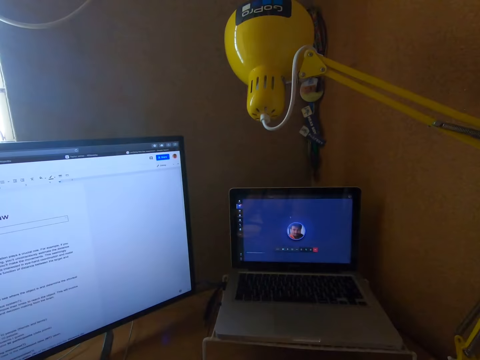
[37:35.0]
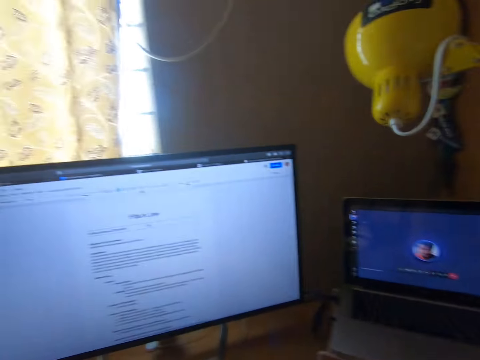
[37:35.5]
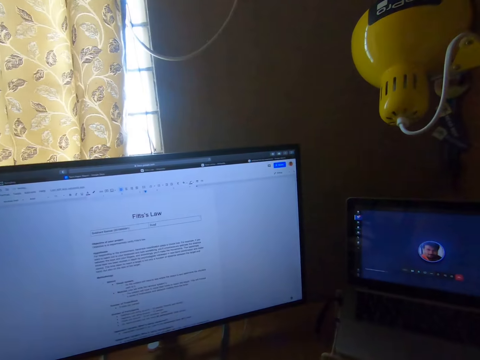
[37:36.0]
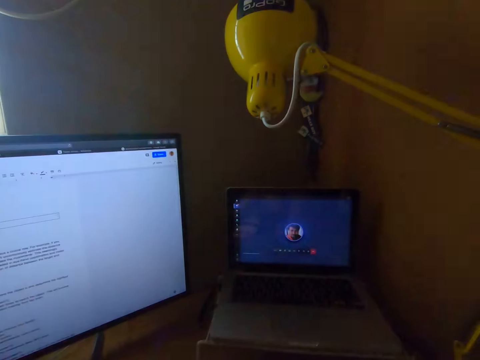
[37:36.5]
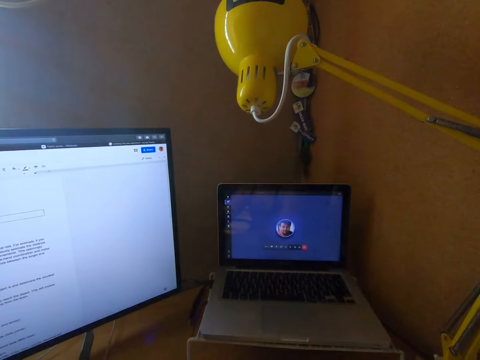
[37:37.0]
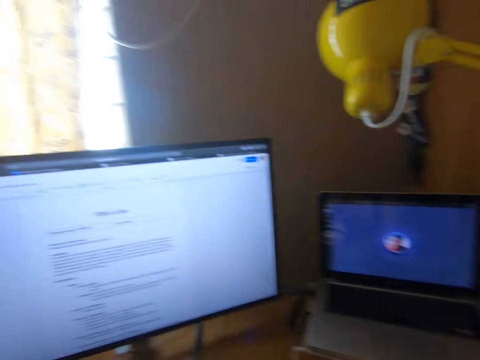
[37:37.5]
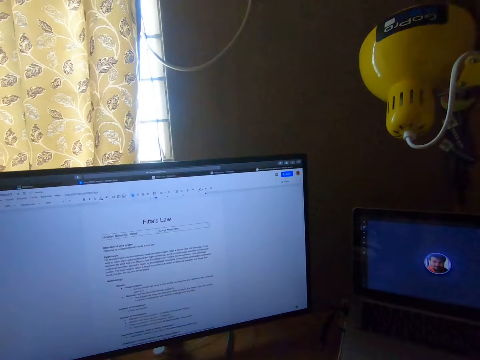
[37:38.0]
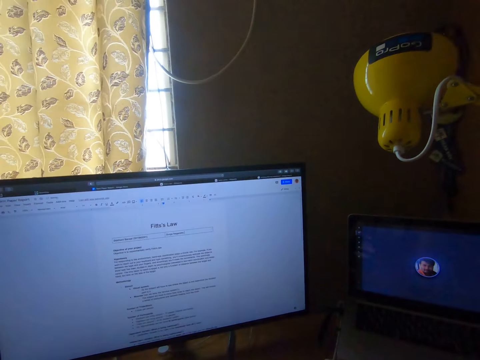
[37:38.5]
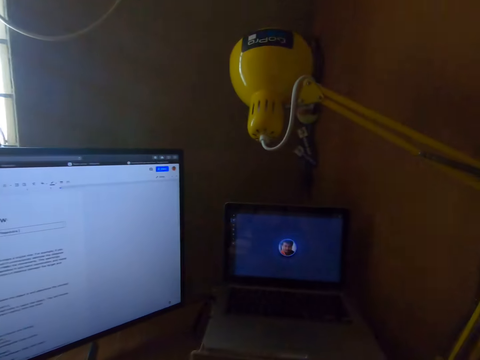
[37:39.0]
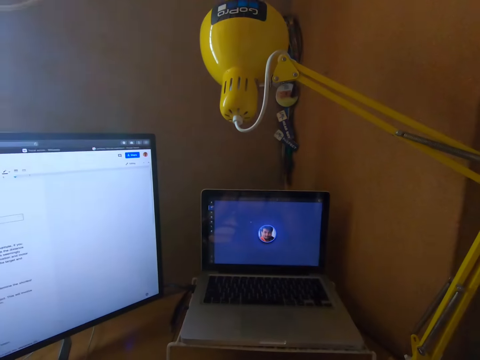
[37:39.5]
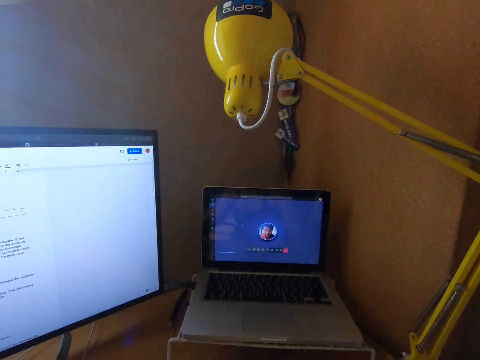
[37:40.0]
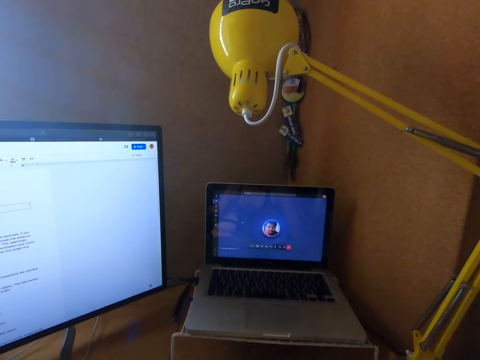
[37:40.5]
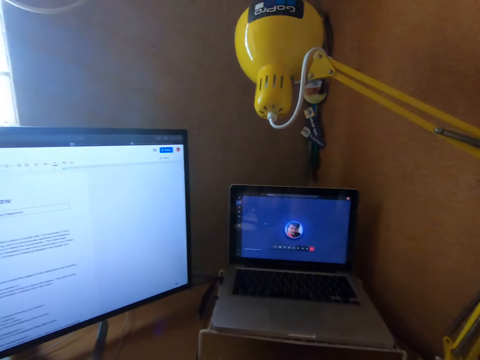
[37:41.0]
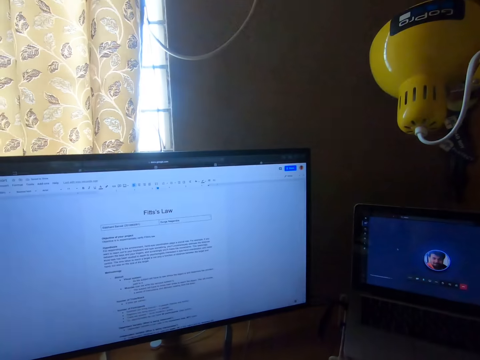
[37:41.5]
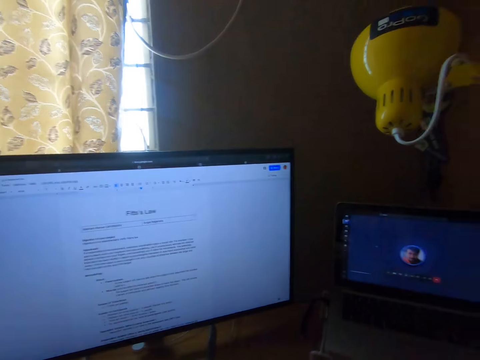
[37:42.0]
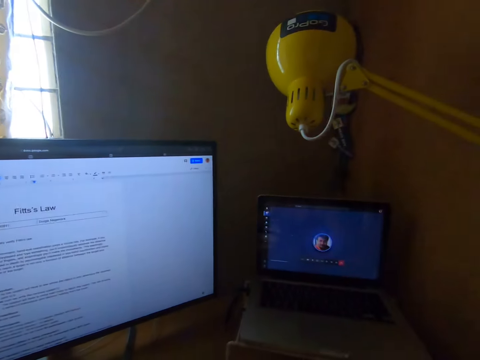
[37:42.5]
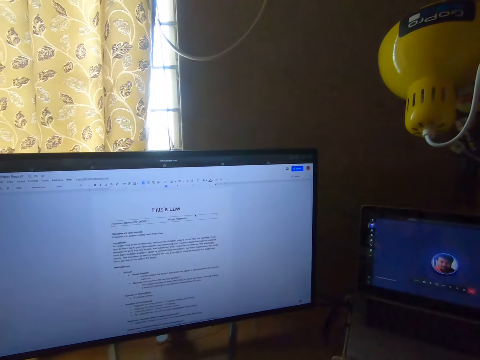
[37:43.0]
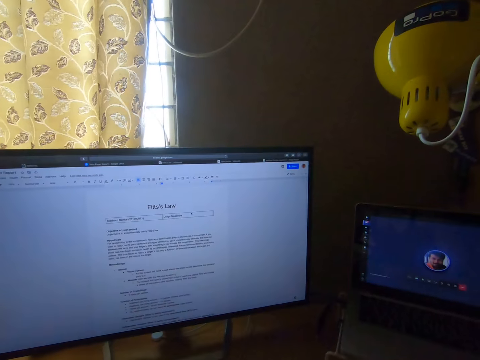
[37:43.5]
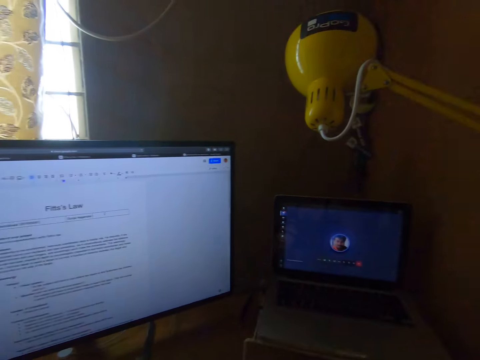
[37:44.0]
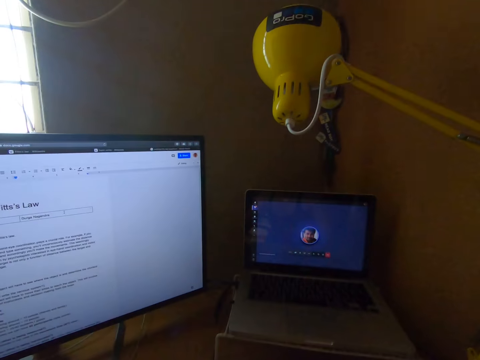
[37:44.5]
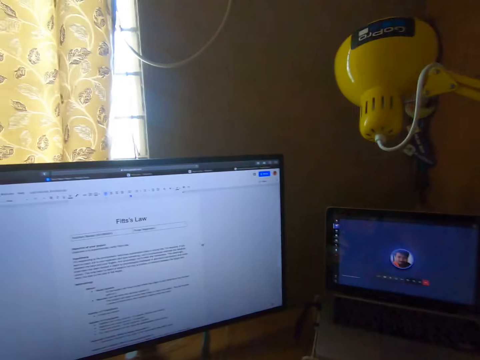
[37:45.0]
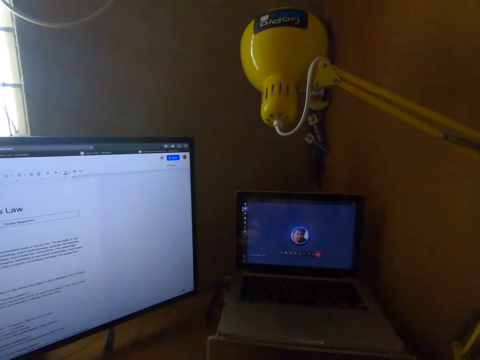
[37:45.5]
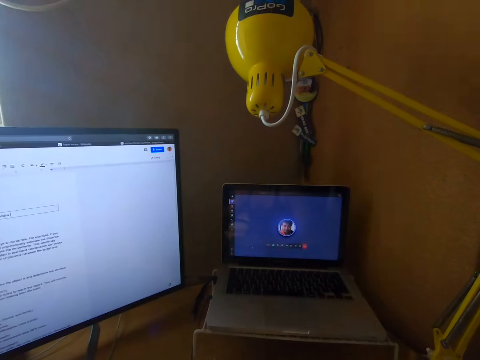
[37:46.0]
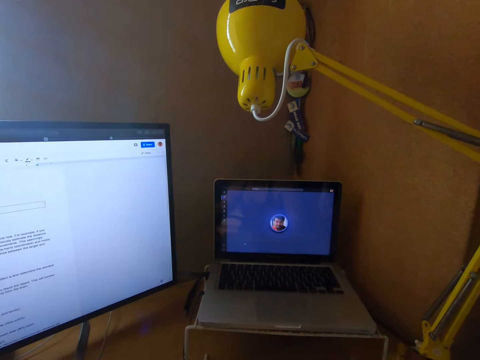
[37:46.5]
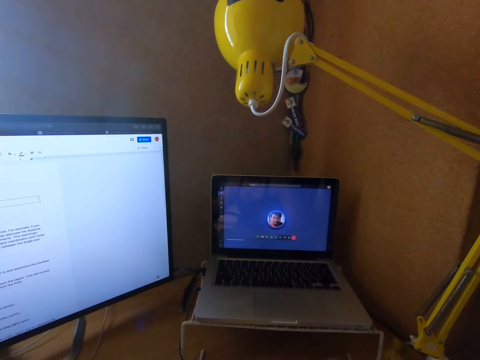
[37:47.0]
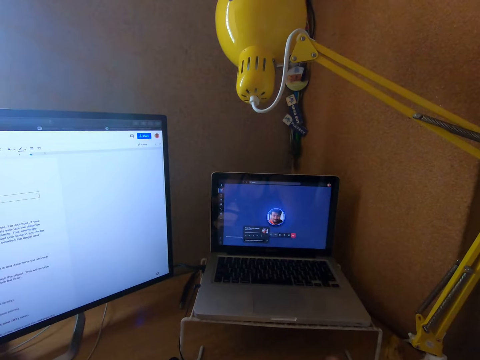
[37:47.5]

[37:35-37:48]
The camera wearer operates the laptop. They stare around.

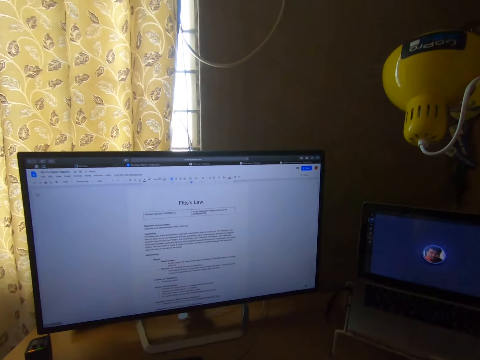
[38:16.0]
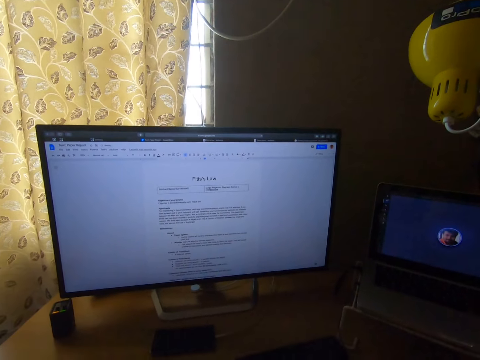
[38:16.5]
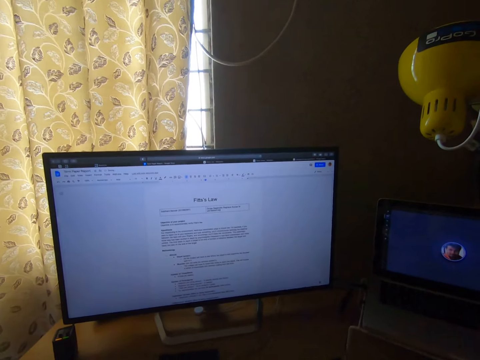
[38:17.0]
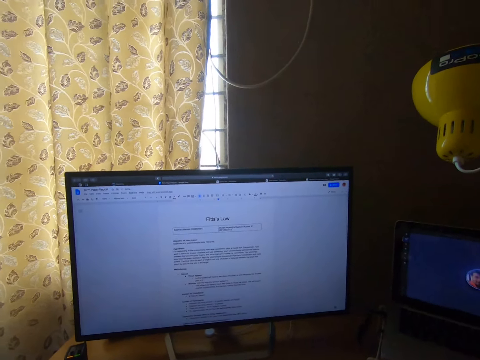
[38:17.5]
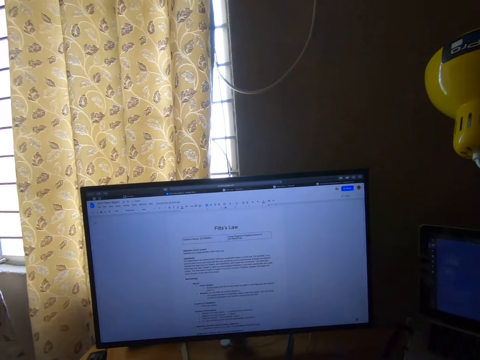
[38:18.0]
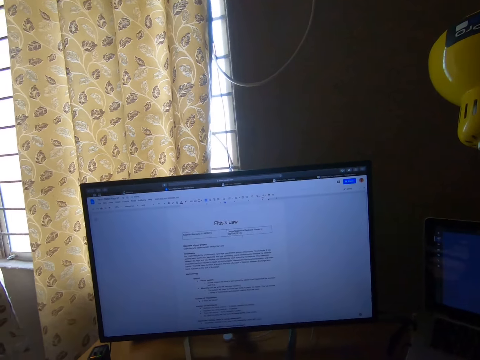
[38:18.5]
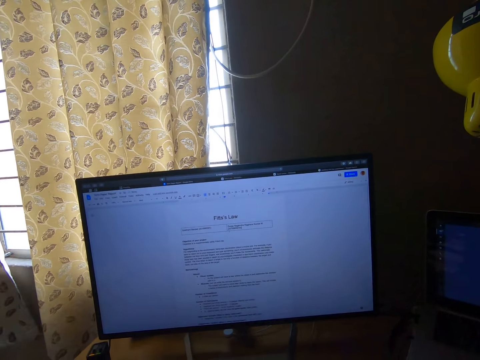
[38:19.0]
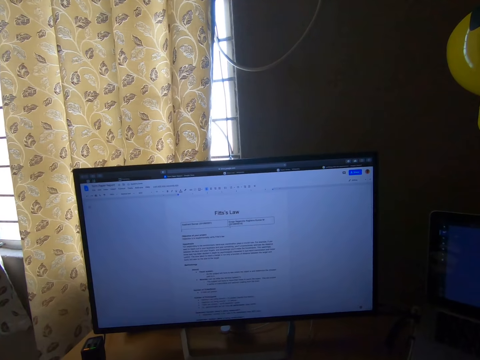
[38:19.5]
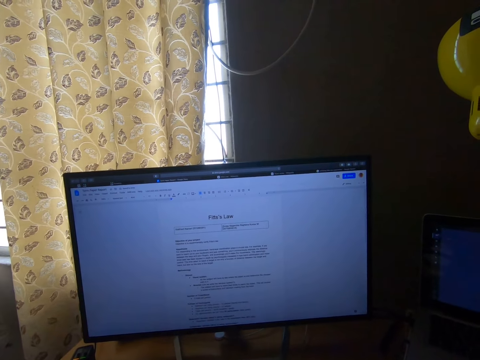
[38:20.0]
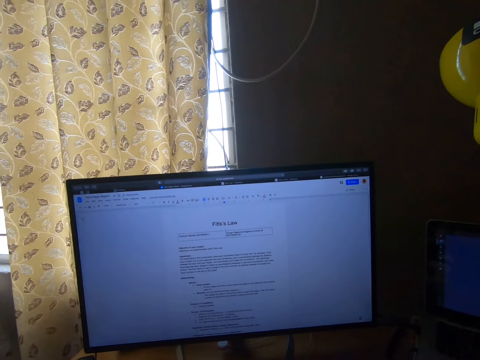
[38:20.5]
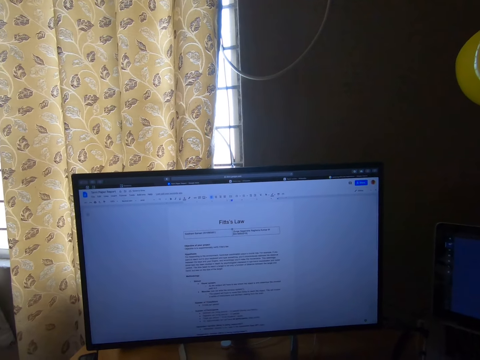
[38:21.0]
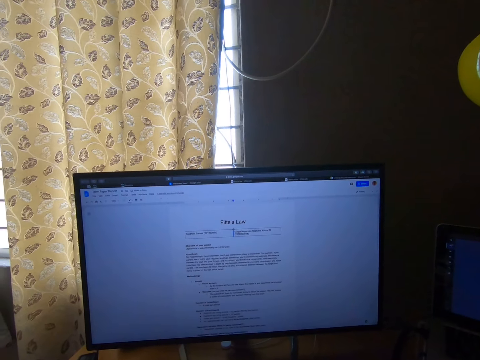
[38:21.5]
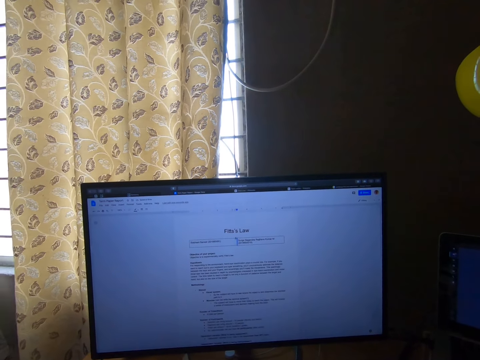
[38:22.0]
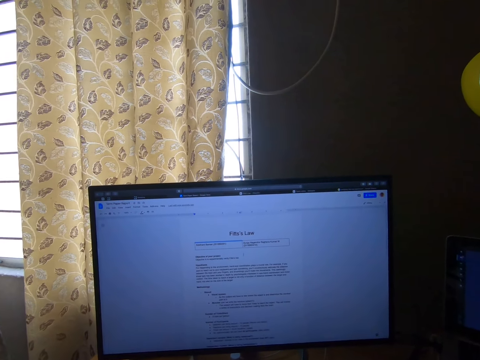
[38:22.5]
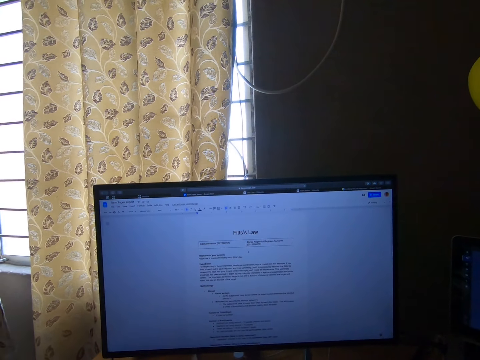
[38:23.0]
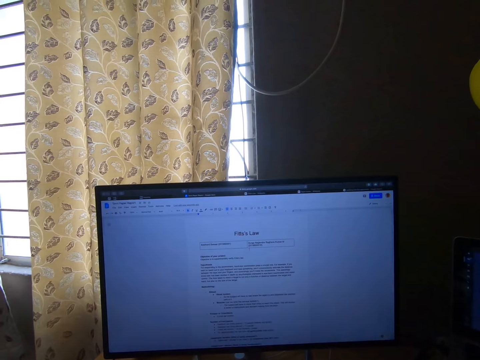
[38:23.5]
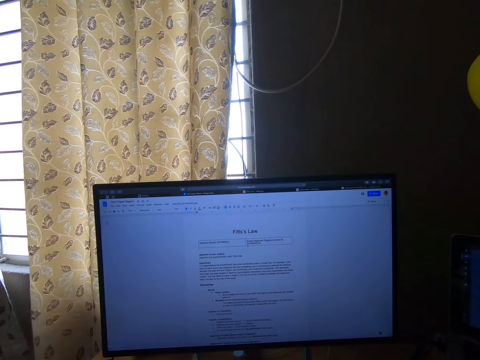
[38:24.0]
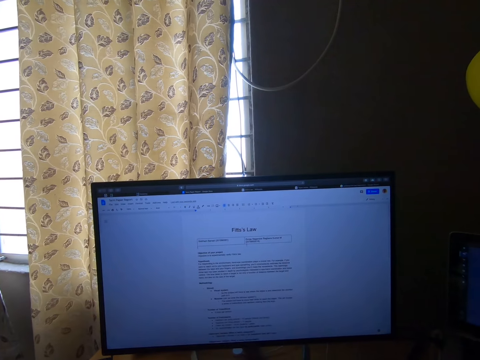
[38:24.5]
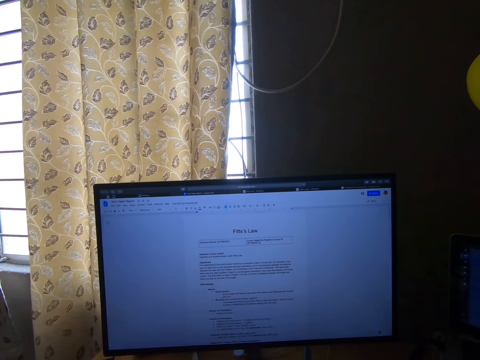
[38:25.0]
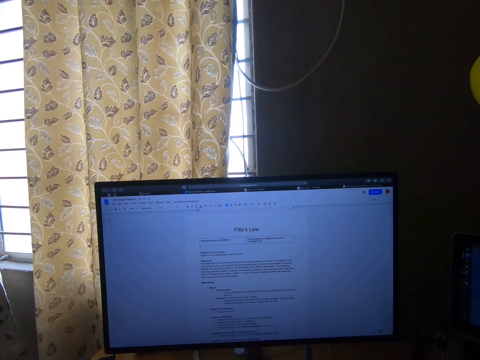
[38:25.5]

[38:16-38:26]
The camera wearer continues to work on the word application of the desktop computer.

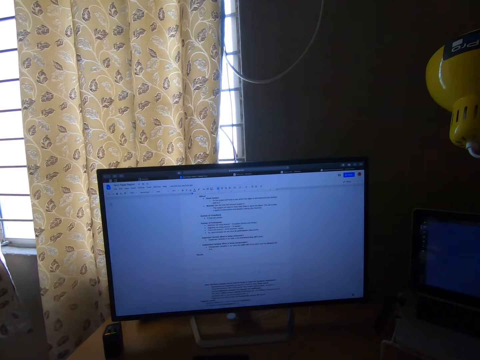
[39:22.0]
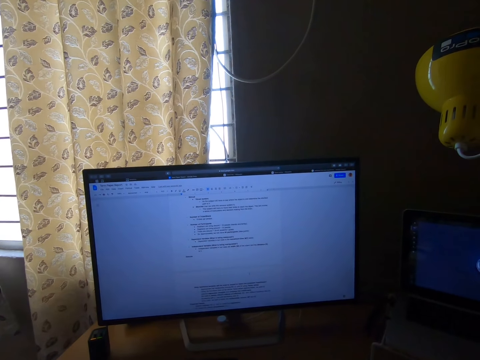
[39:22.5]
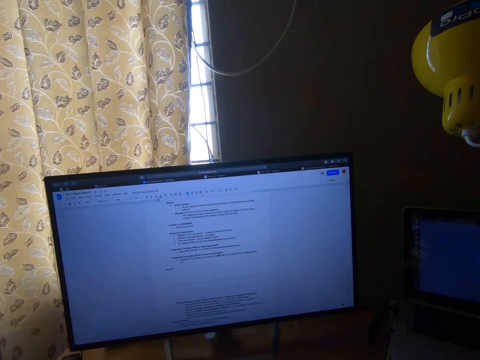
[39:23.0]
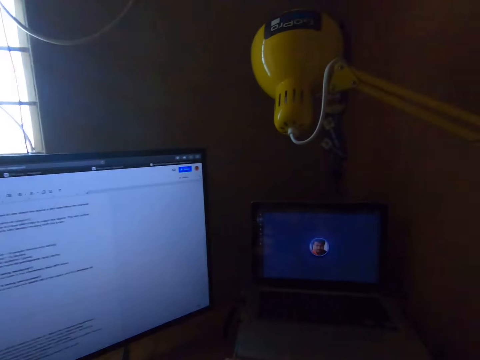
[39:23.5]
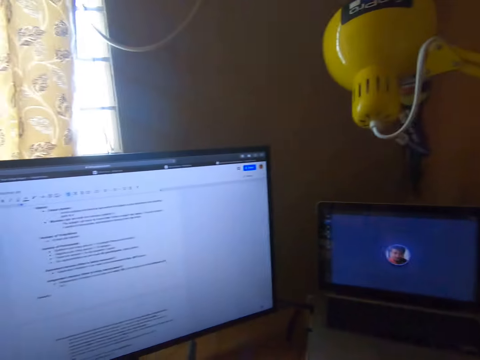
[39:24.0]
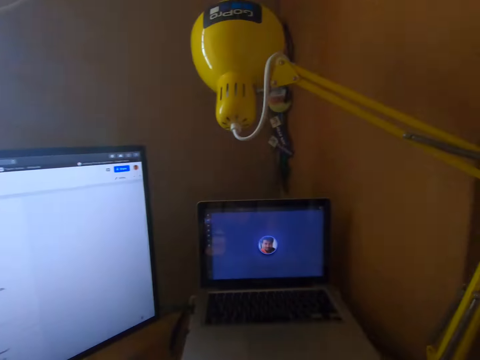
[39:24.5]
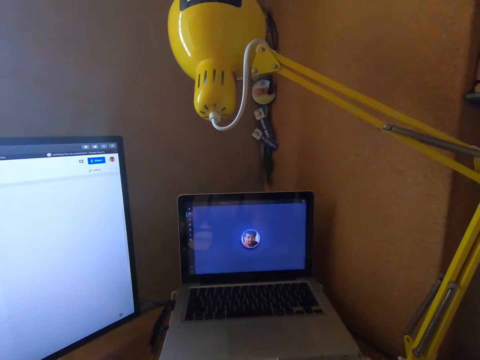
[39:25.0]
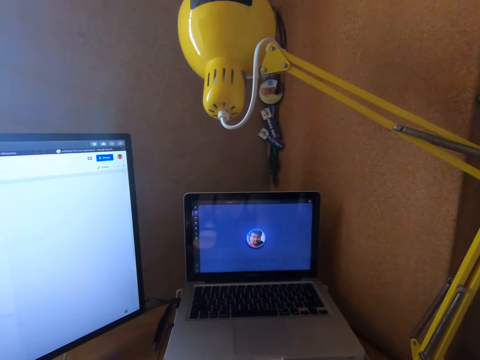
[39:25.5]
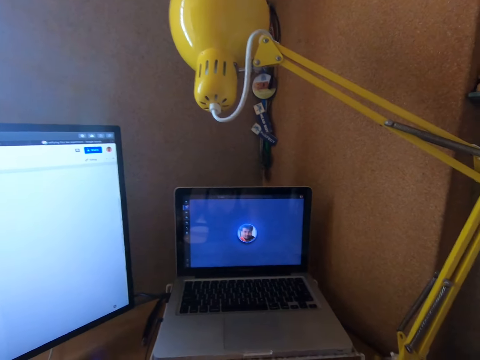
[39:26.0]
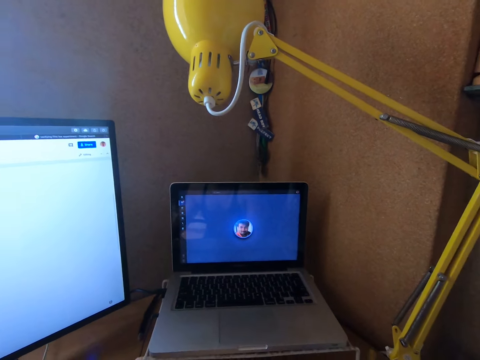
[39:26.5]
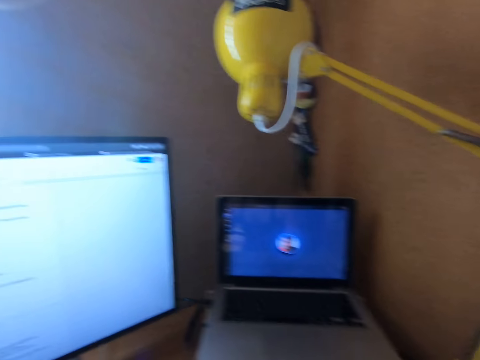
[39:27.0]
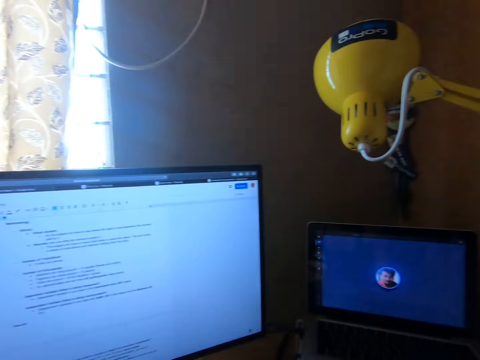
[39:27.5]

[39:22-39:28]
The camera wearer looks at the laptop. They continue to work on the Word application of the desktop.
